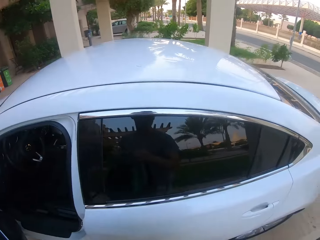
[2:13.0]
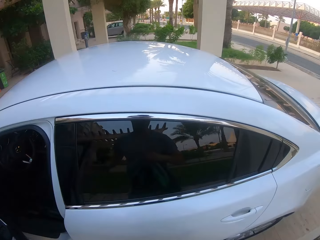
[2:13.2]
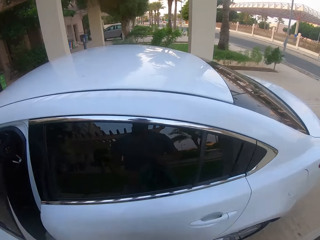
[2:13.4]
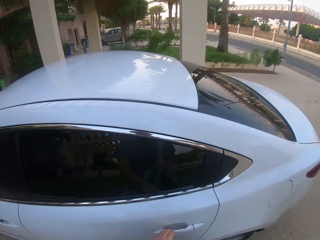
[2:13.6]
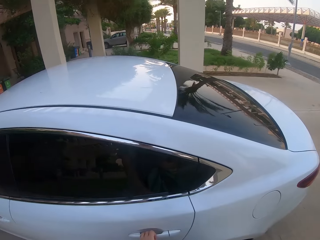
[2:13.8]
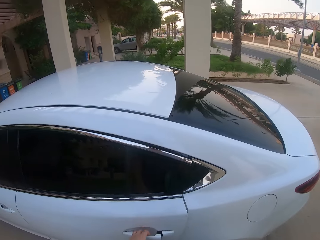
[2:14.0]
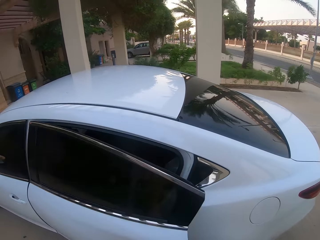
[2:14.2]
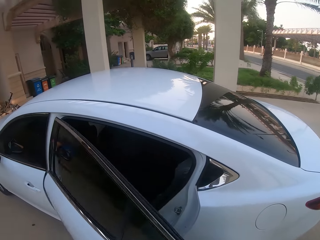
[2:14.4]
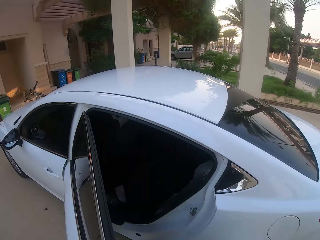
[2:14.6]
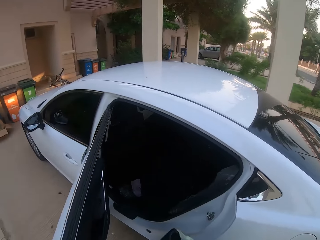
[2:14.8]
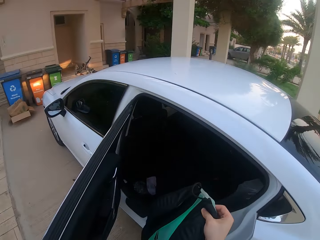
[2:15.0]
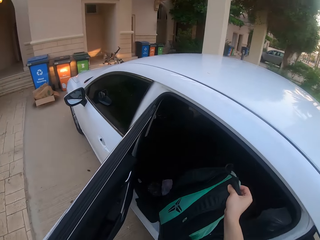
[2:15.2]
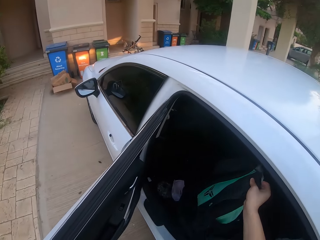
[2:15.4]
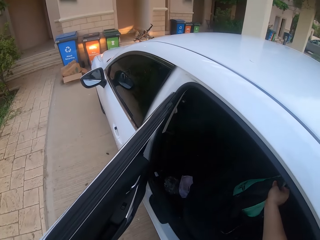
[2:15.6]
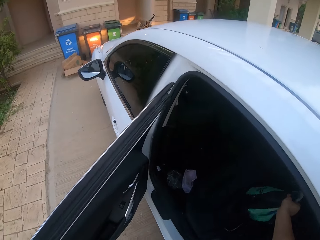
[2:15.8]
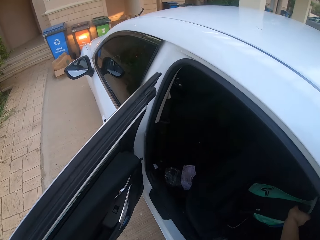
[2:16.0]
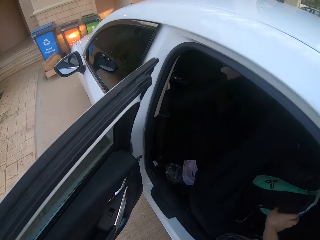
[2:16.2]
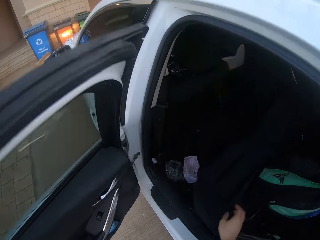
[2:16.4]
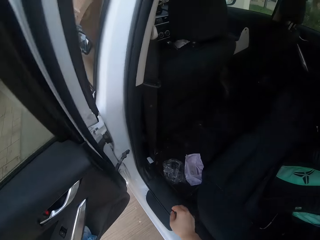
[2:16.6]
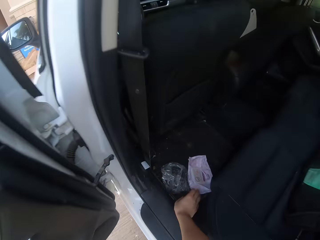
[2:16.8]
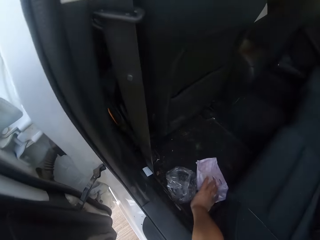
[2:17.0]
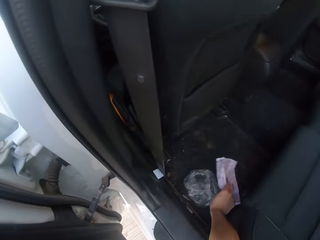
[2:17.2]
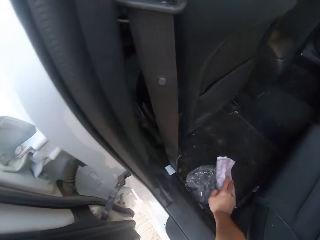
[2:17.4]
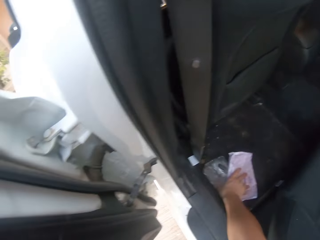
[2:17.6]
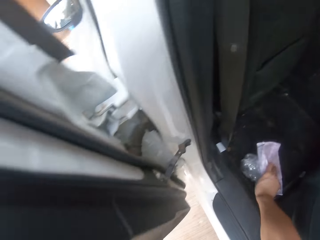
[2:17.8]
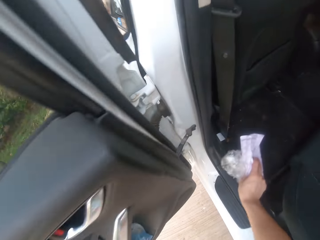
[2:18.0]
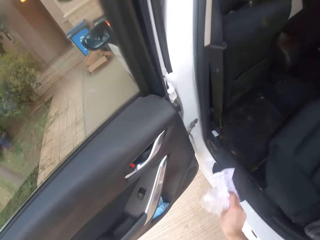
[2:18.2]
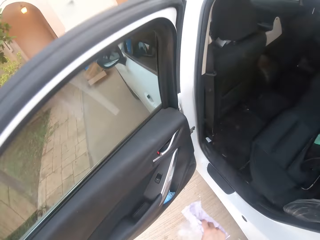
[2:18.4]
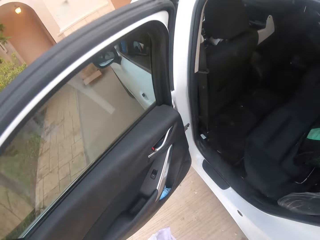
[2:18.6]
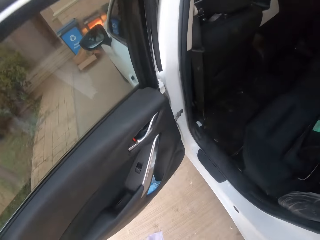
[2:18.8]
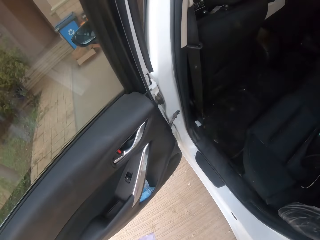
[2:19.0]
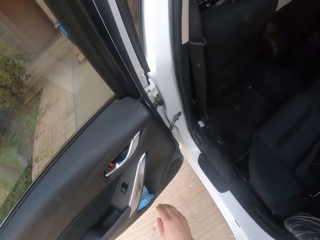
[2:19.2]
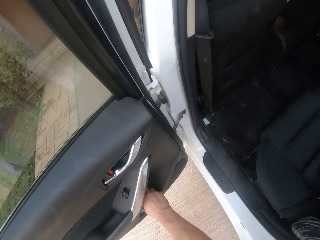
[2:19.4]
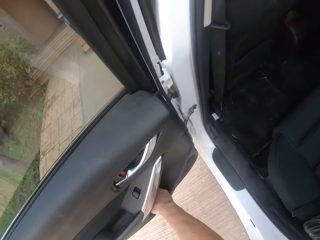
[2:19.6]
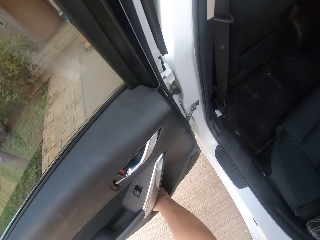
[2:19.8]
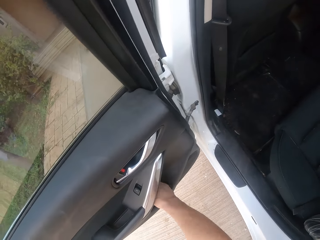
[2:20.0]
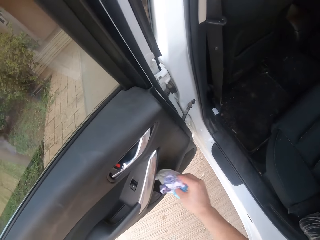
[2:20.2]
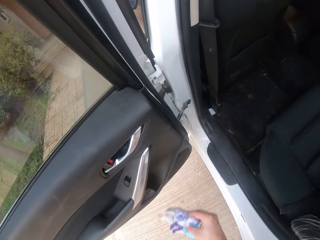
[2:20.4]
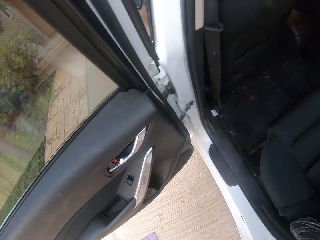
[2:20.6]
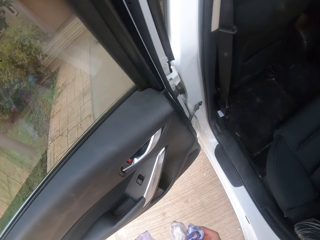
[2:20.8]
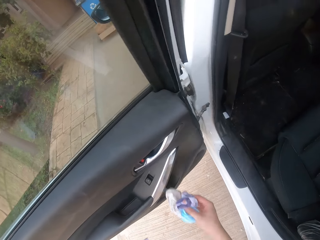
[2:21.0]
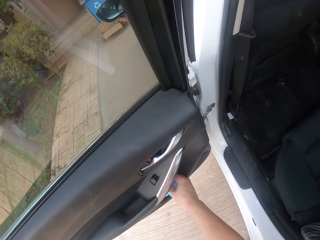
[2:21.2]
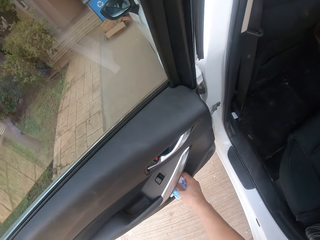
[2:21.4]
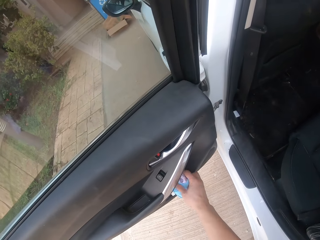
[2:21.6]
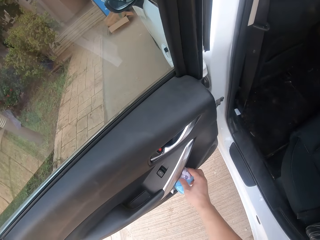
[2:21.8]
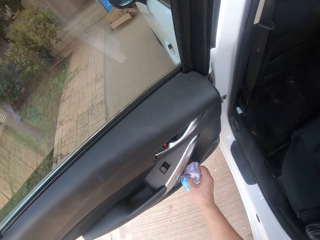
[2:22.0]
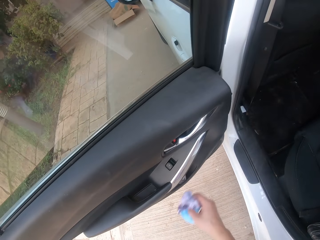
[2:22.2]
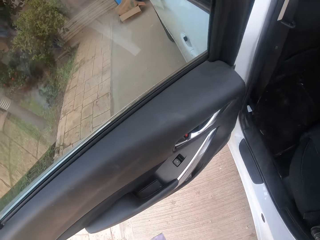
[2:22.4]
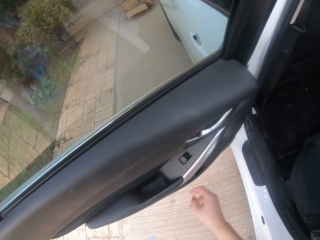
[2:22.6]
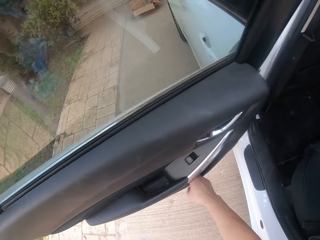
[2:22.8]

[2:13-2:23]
The camera wearer walks and looks around. They close the door of the car. They open the back door of the car on the left side. They put a bag on the back seat of the car on the left side. They pick up the nylon paper bag in the car. They remove dirt from the back of the car on the left side. They pick up the nylon paper bag in the car door.

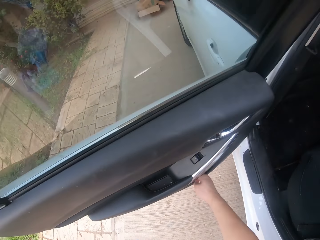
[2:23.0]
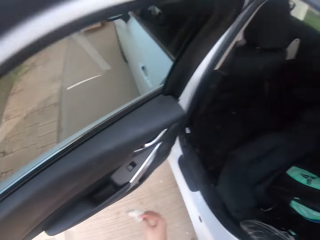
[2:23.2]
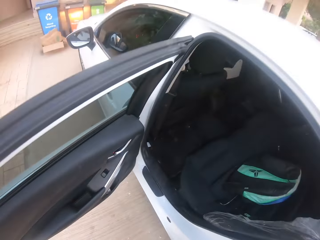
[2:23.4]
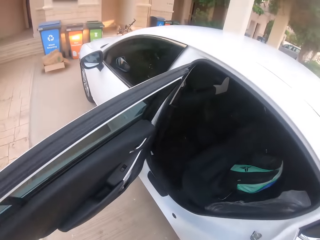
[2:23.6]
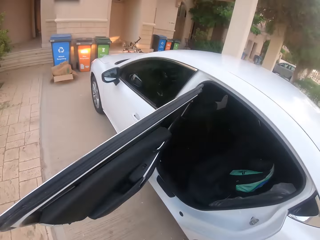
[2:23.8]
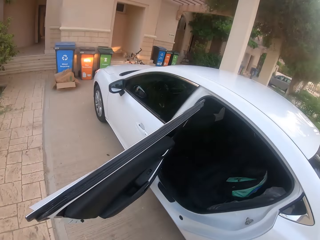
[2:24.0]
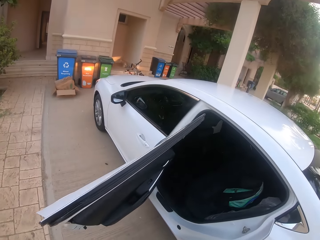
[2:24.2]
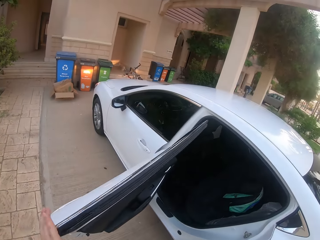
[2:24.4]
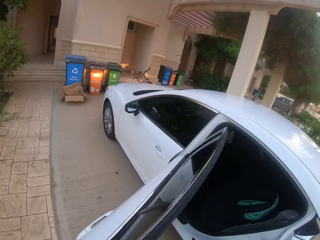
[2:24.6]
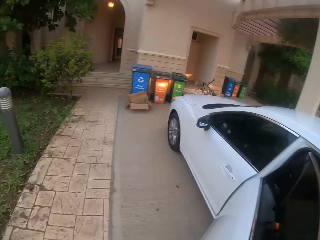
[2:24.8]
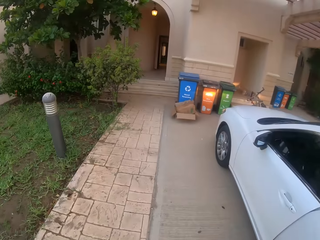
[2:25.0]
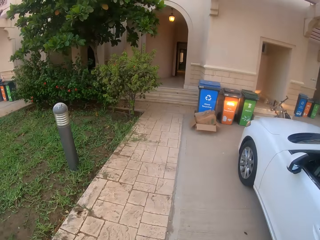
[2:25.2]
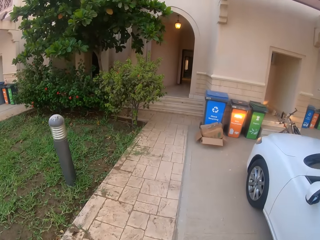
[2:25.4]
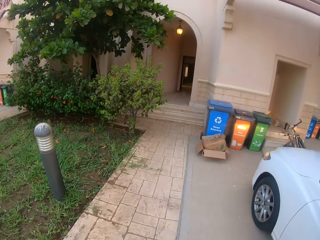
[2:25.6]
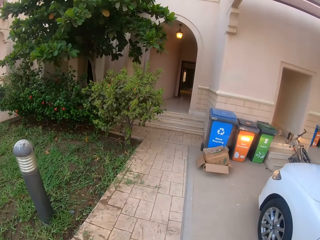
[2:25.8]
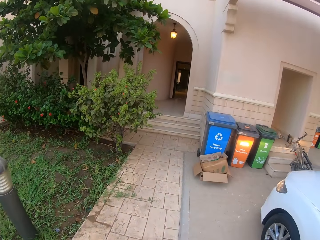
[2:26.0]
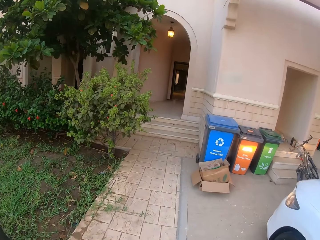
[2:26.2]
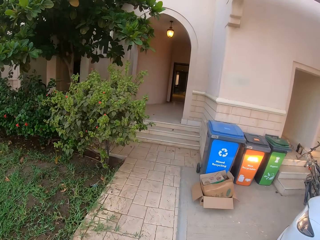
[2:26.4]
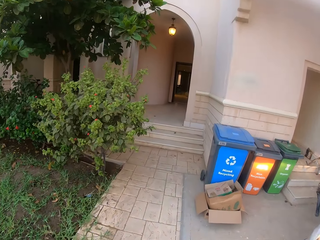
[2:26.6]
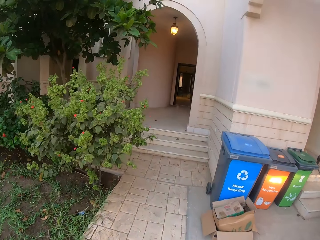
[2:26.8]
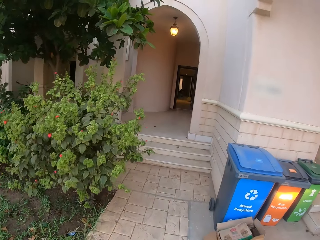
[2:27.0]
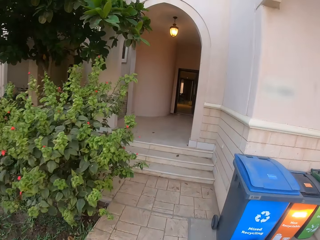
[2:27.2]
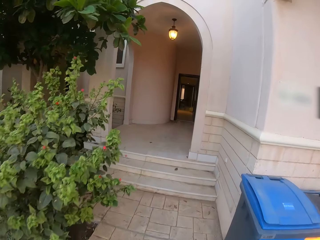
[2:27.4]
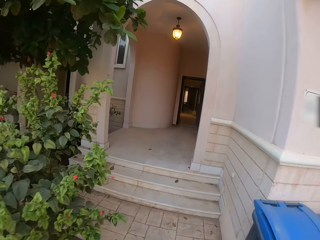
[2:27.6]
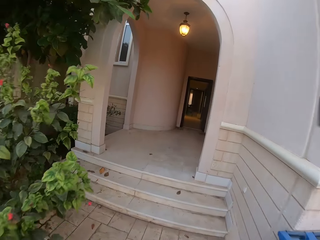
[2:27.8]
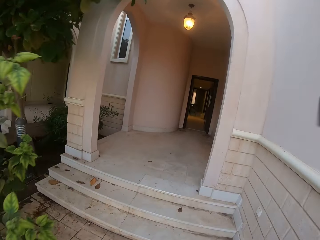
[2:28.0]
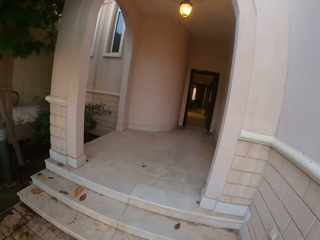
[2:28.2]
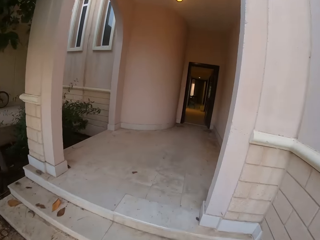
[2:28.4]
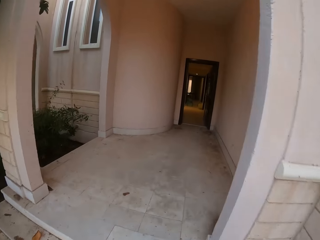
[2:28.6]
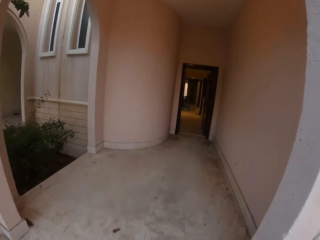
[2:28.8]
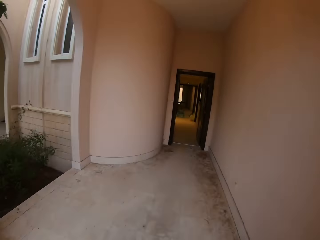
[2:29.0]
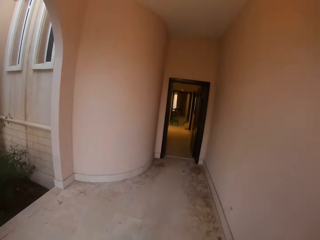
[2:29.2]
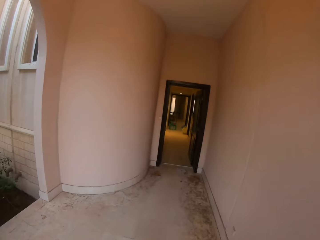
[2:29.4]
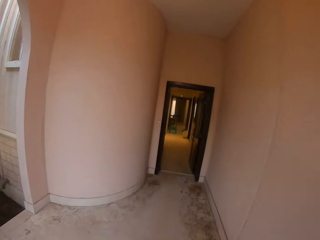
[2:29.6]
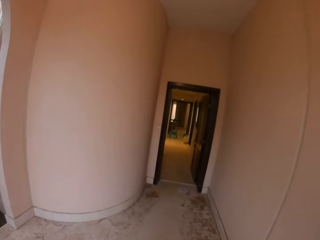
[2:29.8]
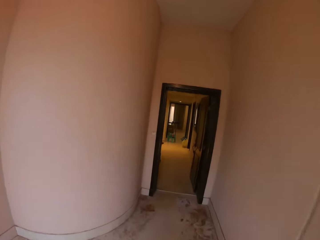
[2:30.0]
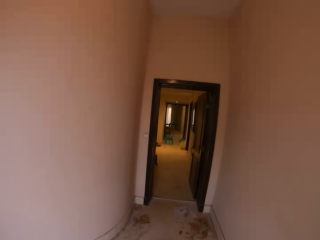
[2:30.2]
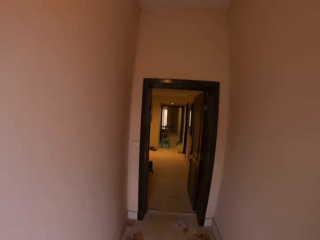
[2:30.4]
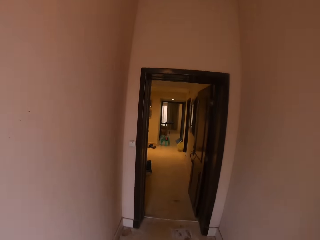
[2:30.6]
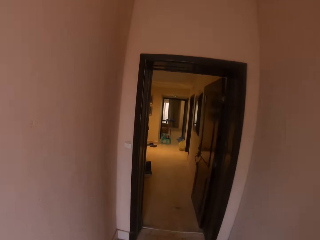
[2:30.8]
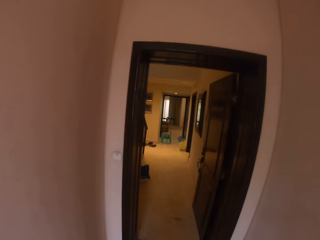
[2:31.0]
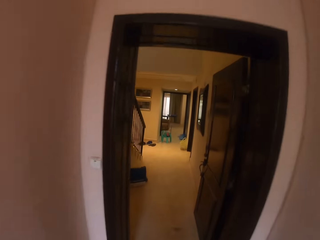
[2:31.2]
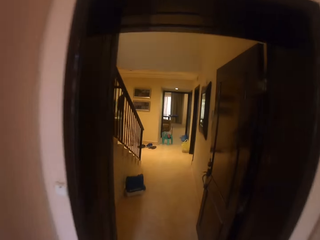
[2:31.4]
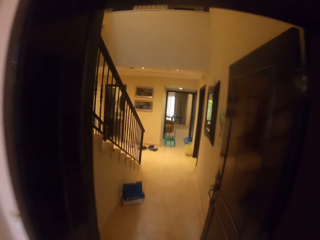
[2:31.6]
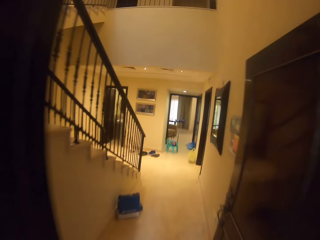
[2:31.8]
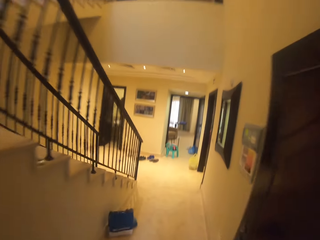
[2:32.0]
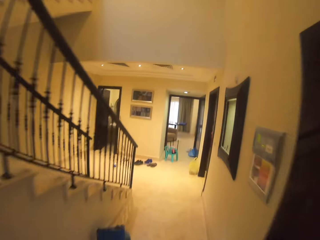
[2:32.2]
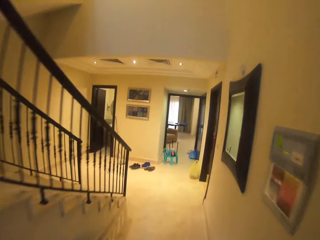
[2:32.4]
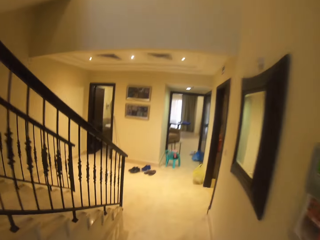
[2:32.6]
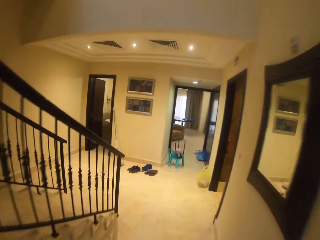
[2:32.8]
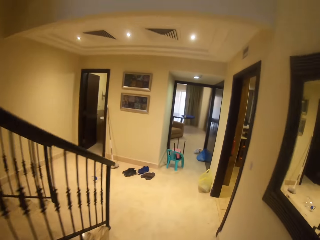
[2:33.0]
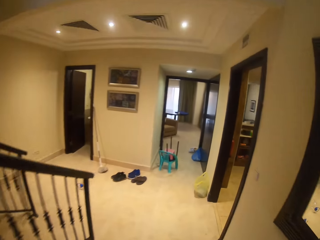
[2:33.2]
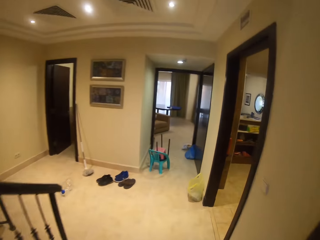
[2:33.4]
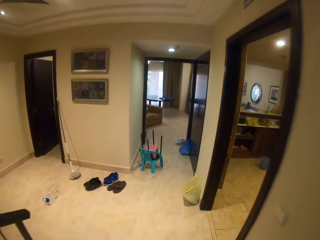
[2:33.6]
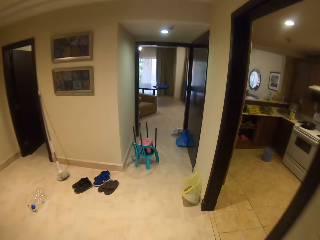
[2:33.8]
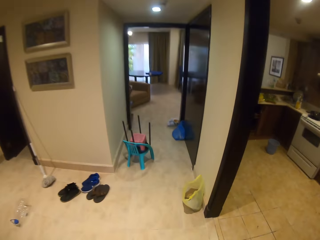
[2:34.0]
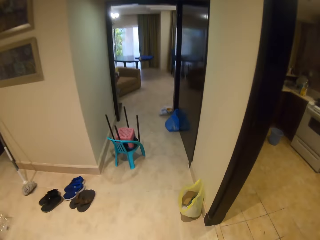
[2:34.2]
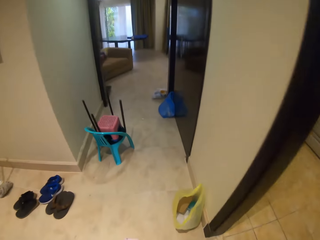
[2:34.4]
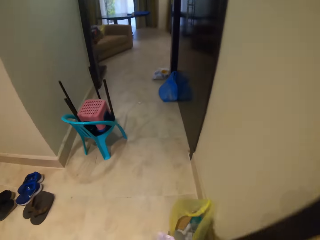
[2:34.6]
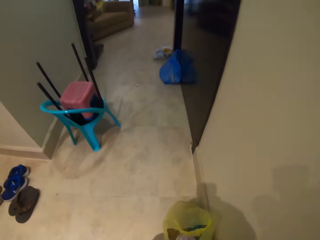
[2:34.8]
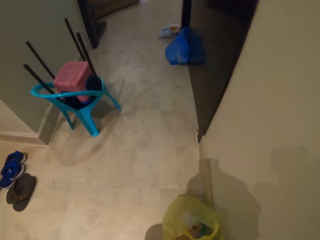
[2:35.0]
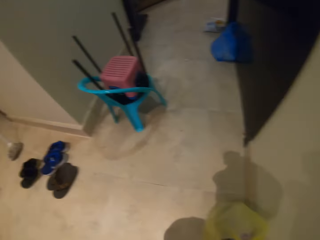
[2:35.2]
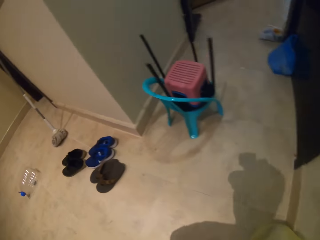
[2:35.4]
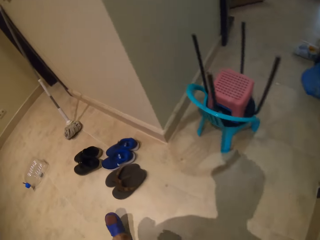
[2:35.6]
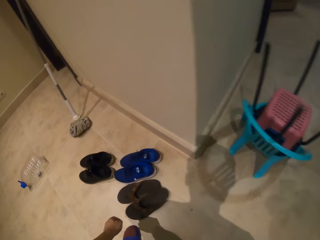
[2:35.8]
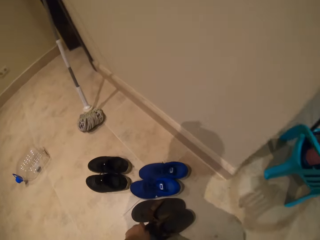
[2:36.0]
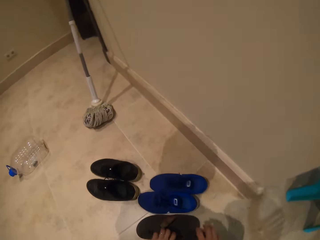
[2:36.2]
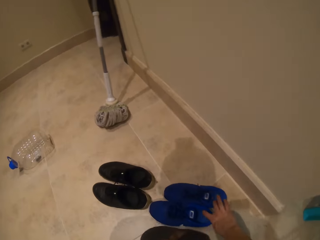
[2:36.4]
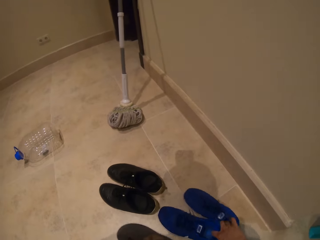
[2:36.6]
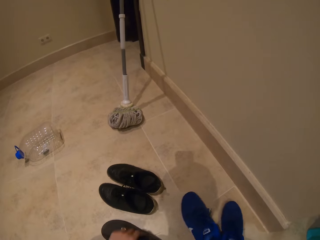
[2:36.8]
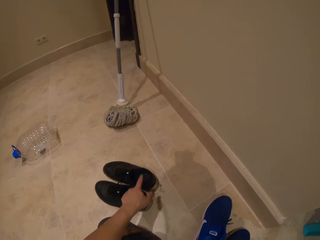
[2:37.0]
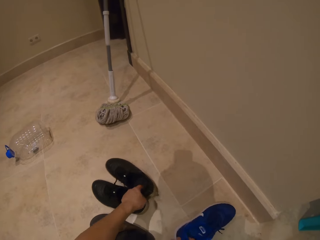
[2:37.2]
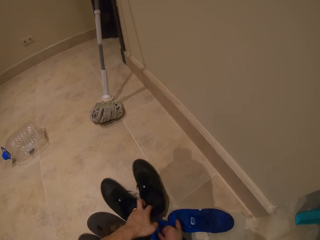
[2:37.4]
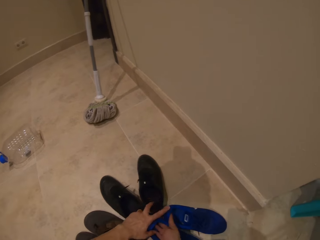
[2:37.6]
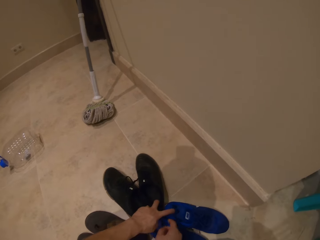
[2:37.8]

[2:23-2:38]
The camera wearer closes the car door. They move towards the house. They enter the house. They pick up the nylon paper bag on the floor. They pick up the shoes on the floor.
